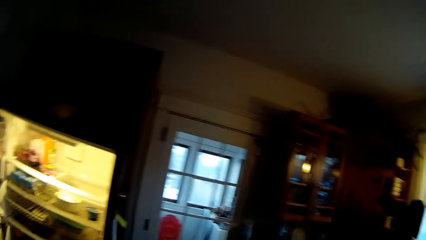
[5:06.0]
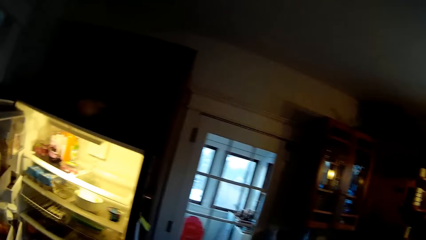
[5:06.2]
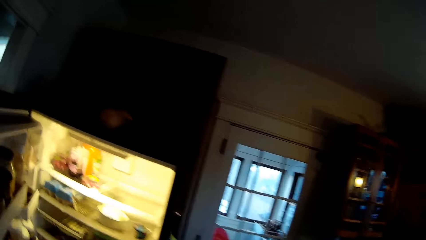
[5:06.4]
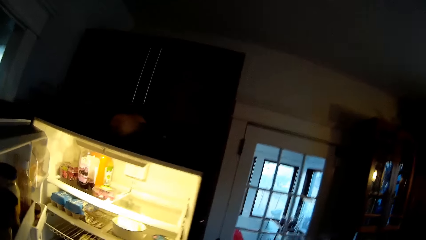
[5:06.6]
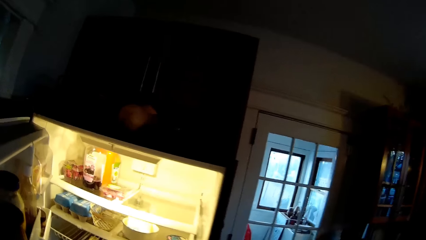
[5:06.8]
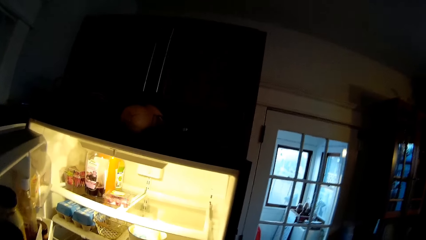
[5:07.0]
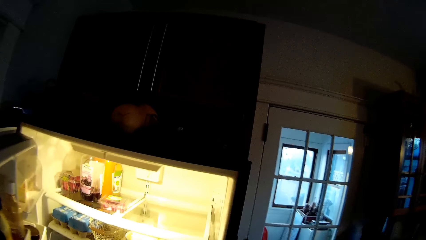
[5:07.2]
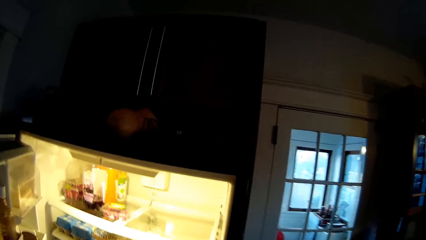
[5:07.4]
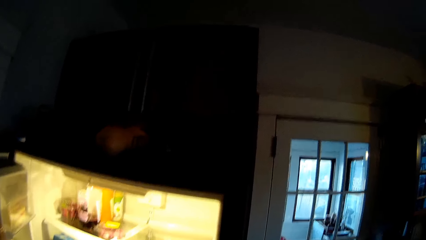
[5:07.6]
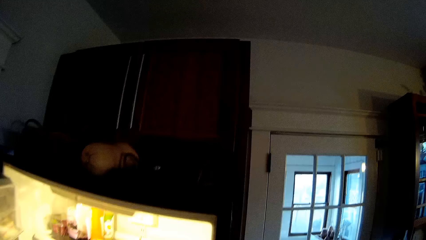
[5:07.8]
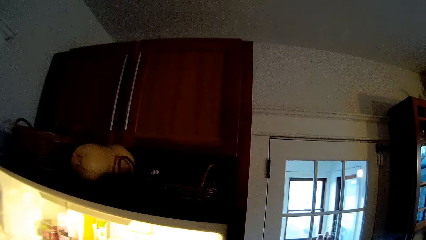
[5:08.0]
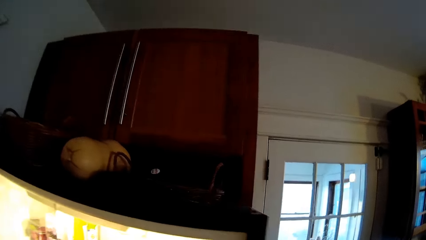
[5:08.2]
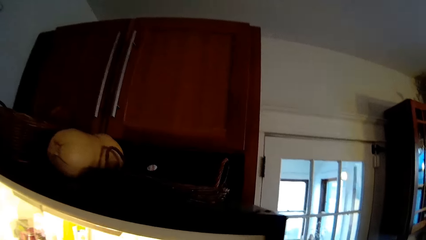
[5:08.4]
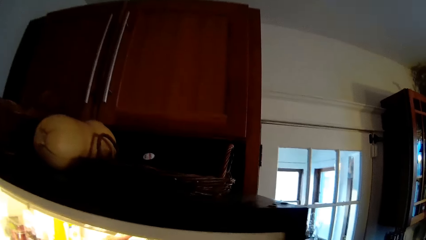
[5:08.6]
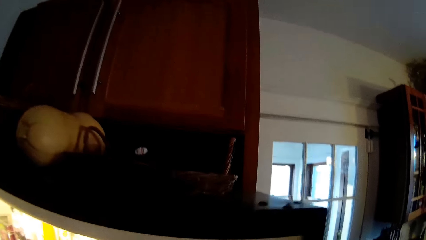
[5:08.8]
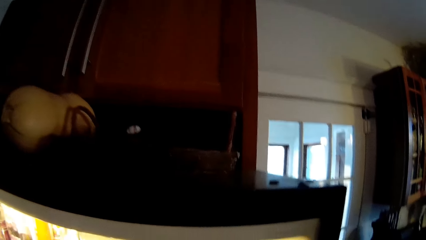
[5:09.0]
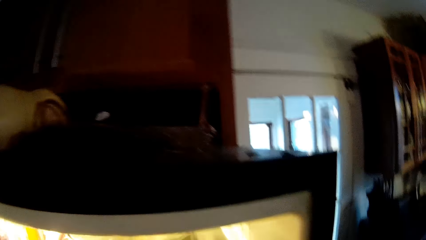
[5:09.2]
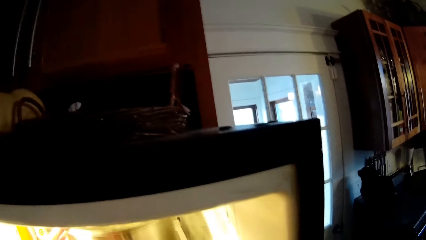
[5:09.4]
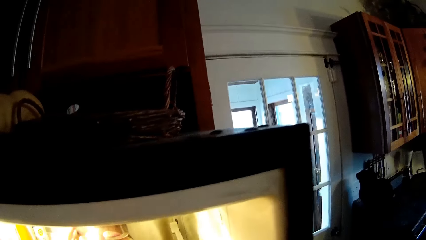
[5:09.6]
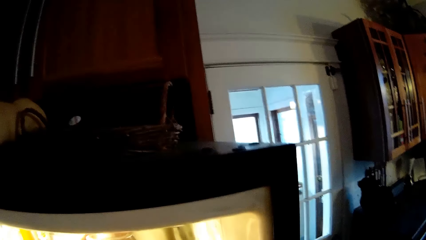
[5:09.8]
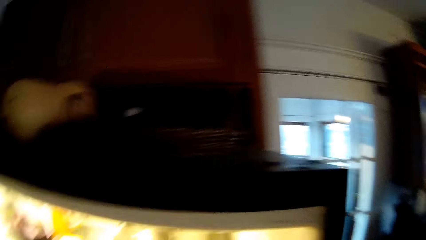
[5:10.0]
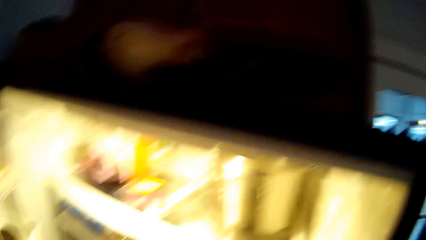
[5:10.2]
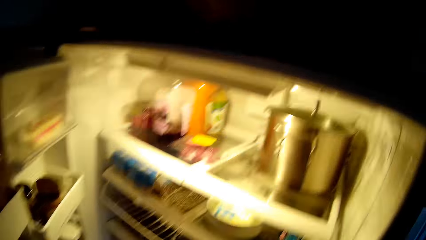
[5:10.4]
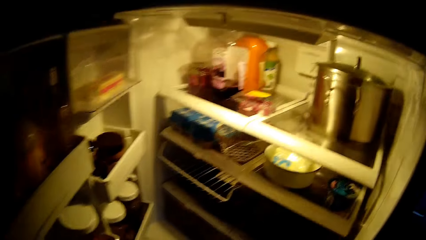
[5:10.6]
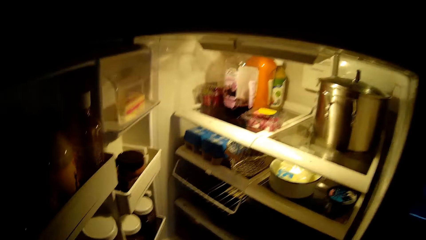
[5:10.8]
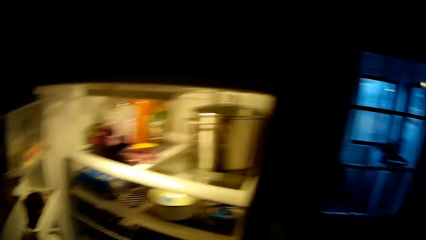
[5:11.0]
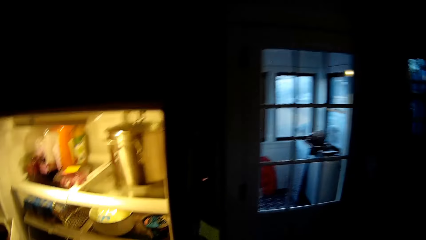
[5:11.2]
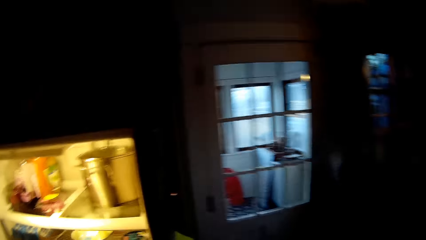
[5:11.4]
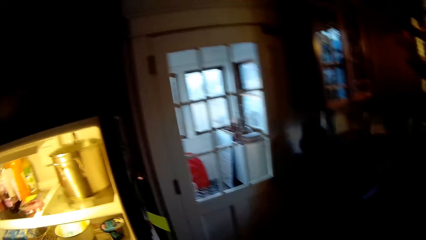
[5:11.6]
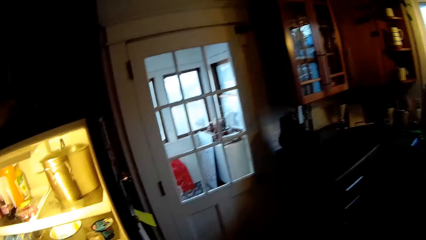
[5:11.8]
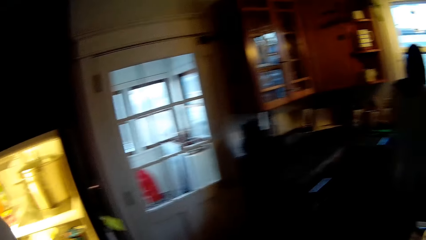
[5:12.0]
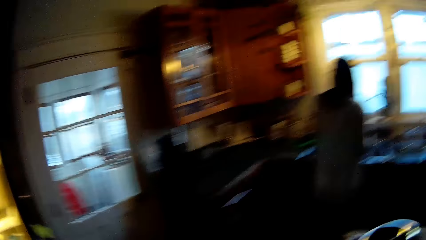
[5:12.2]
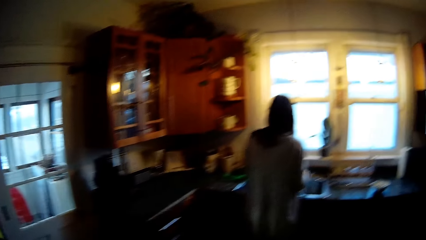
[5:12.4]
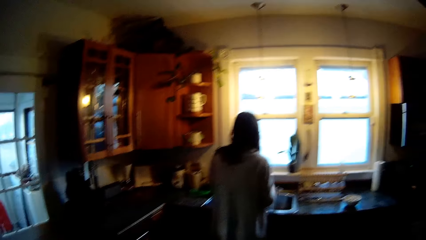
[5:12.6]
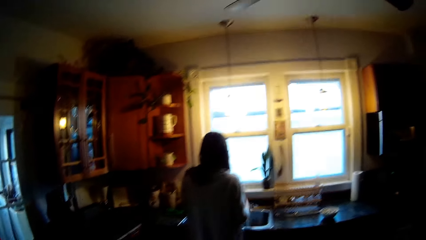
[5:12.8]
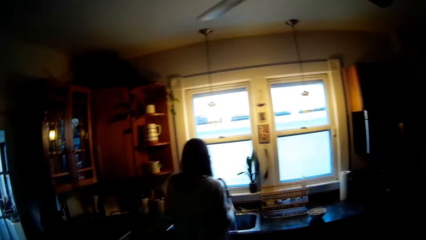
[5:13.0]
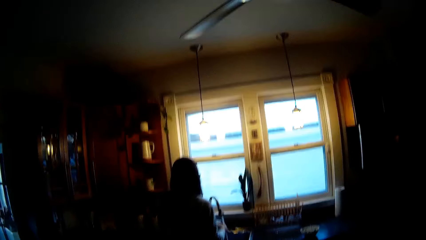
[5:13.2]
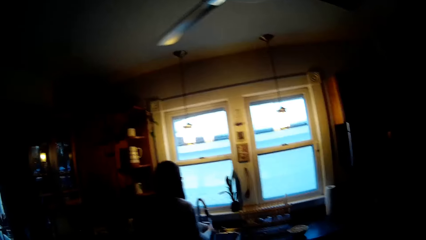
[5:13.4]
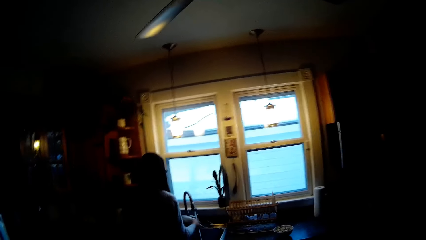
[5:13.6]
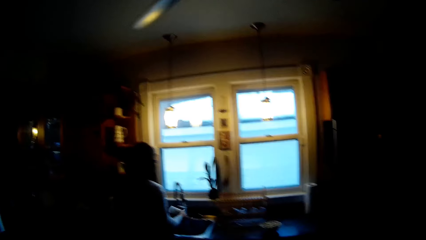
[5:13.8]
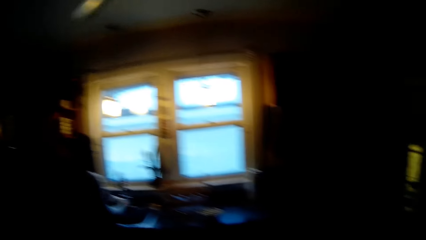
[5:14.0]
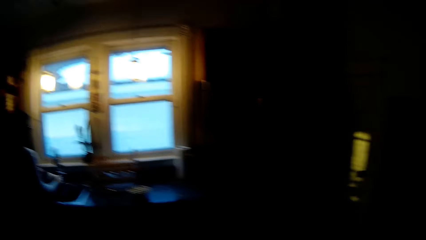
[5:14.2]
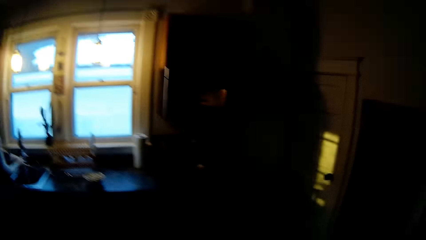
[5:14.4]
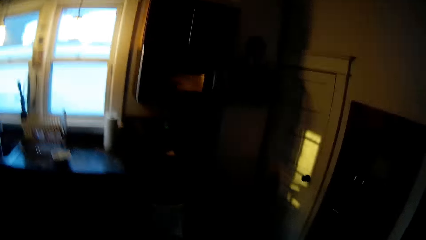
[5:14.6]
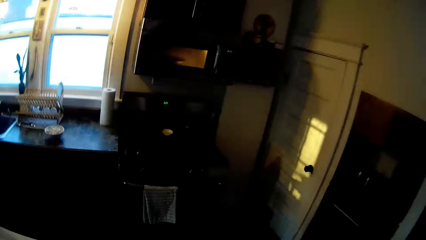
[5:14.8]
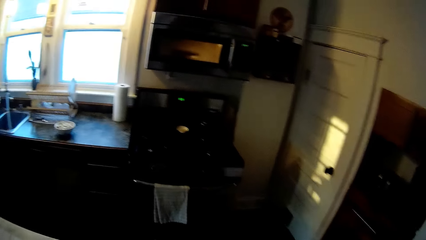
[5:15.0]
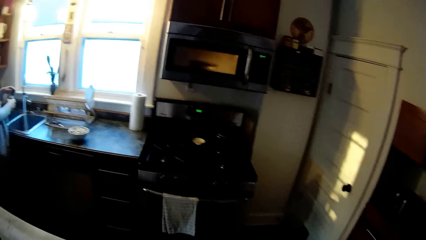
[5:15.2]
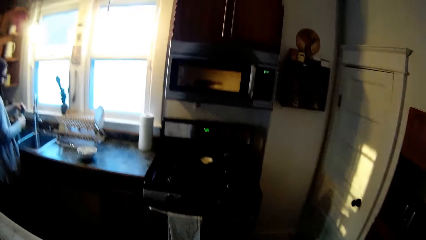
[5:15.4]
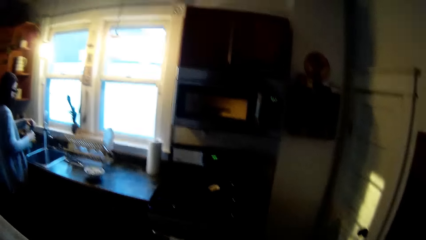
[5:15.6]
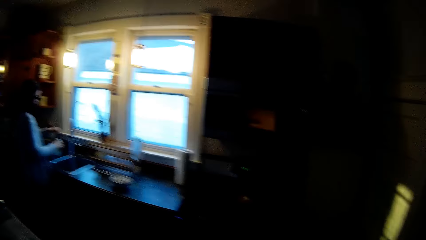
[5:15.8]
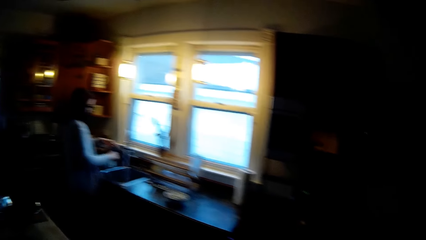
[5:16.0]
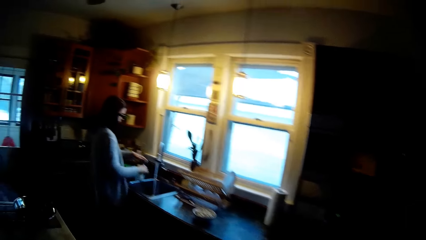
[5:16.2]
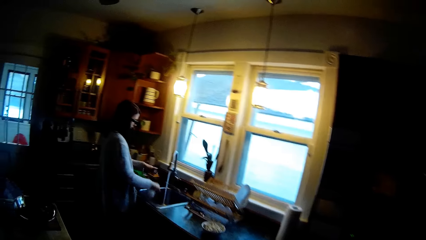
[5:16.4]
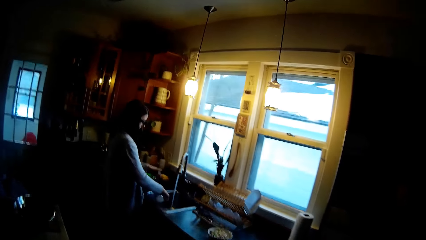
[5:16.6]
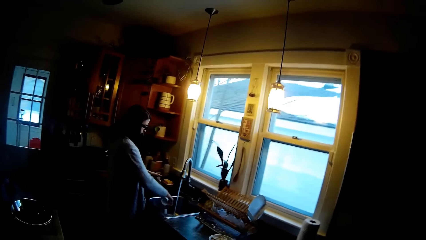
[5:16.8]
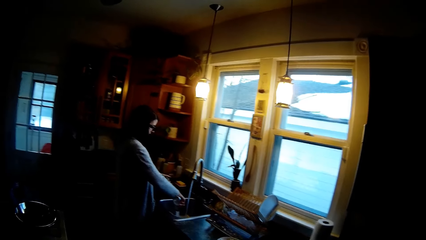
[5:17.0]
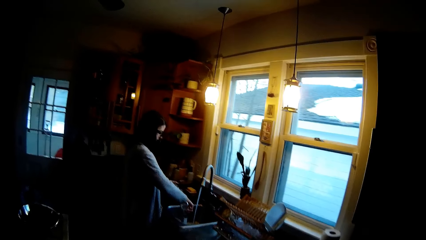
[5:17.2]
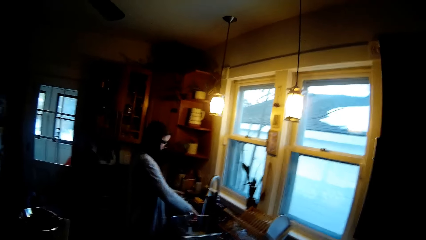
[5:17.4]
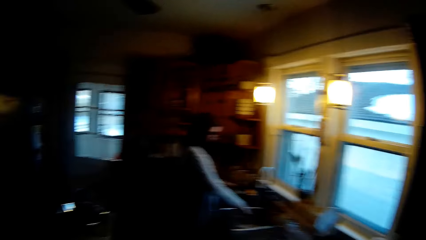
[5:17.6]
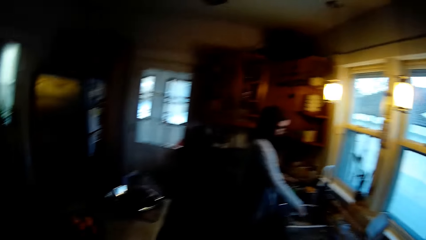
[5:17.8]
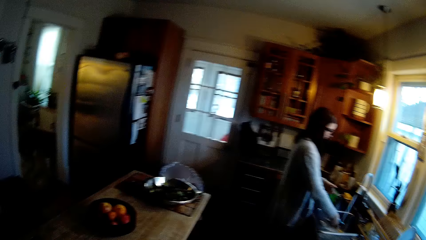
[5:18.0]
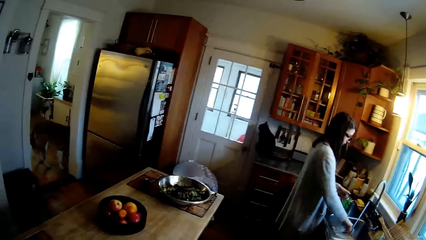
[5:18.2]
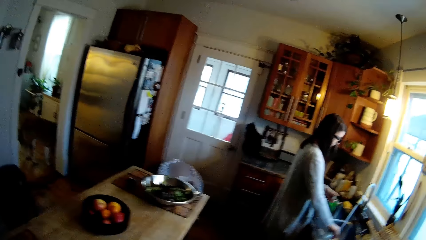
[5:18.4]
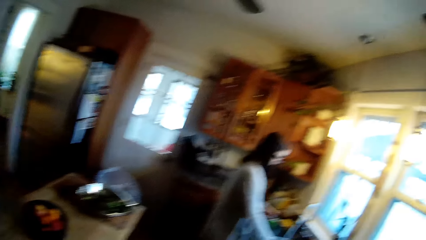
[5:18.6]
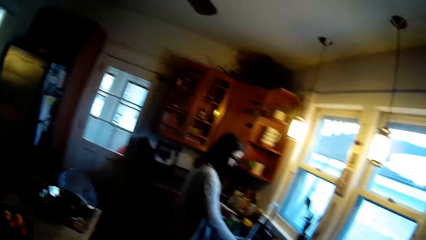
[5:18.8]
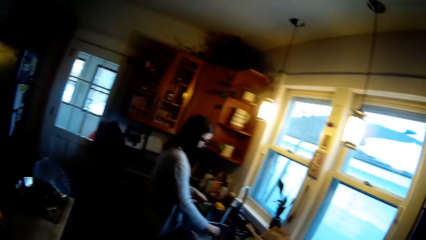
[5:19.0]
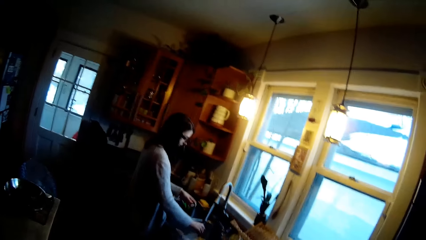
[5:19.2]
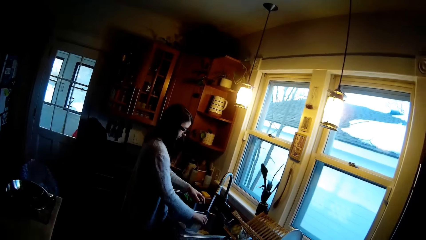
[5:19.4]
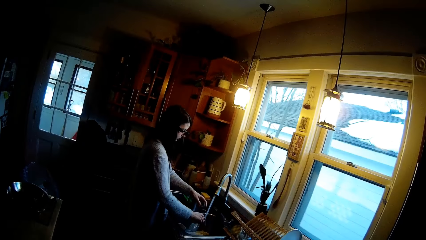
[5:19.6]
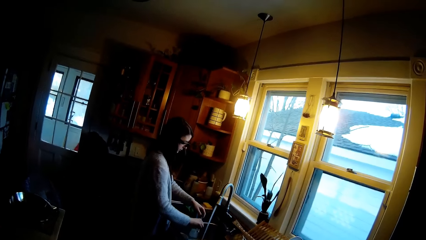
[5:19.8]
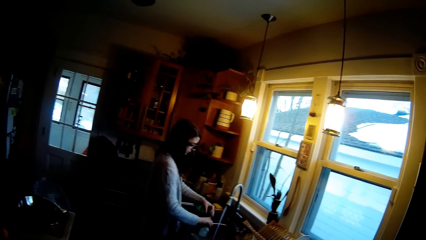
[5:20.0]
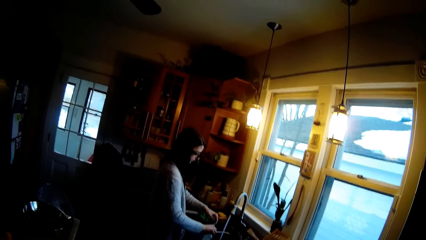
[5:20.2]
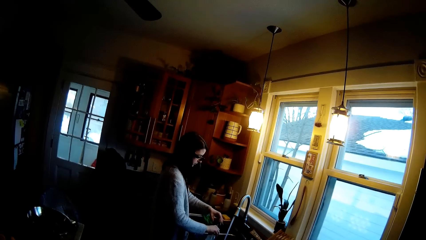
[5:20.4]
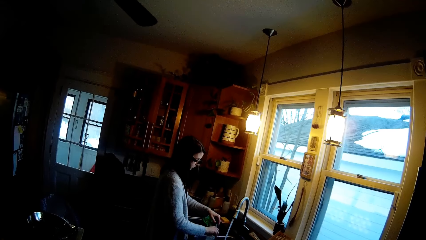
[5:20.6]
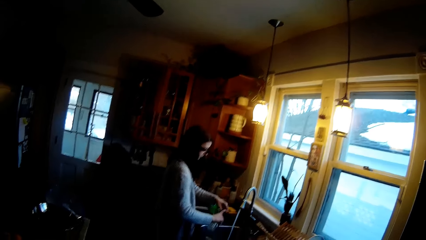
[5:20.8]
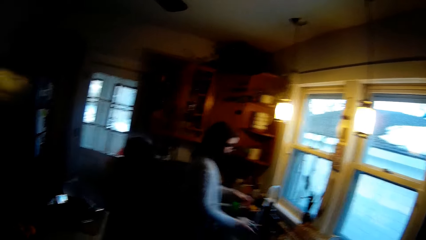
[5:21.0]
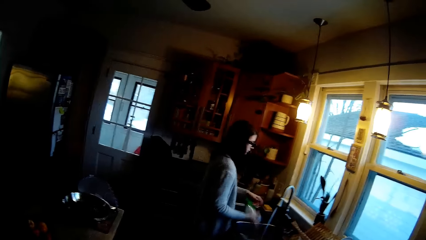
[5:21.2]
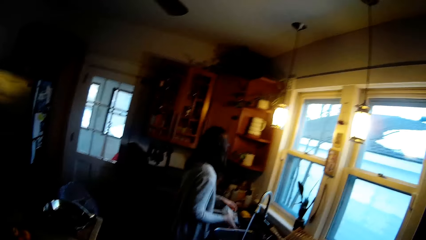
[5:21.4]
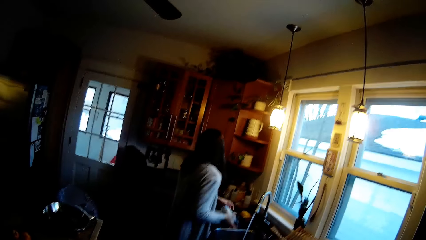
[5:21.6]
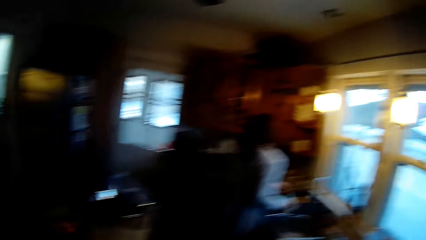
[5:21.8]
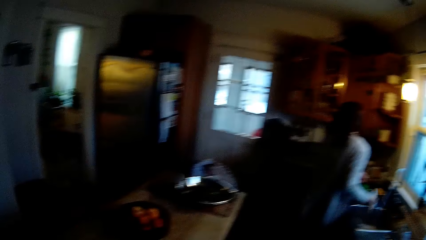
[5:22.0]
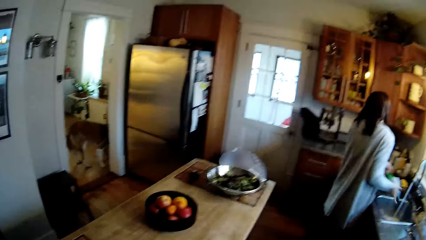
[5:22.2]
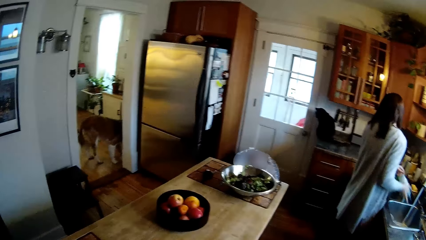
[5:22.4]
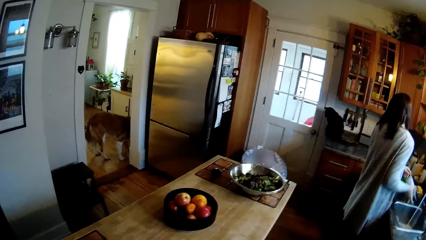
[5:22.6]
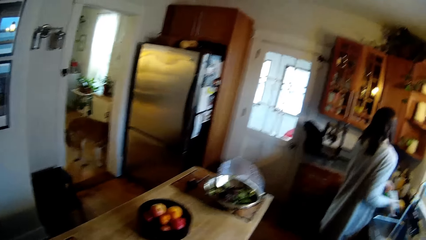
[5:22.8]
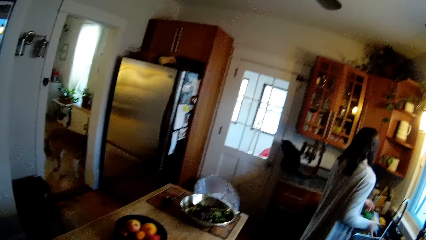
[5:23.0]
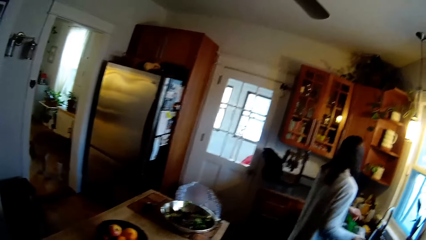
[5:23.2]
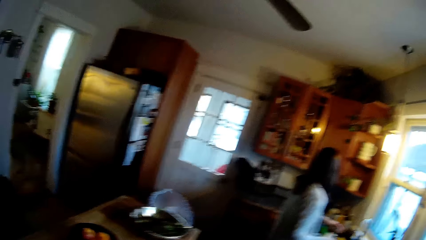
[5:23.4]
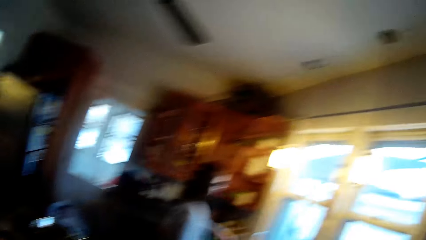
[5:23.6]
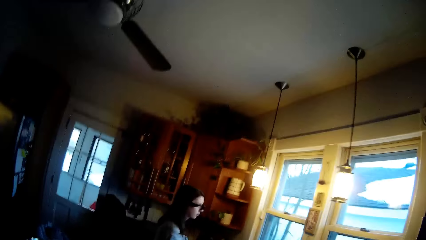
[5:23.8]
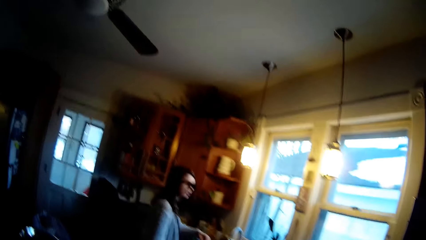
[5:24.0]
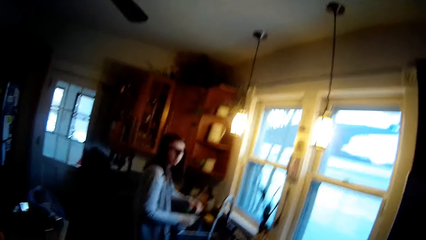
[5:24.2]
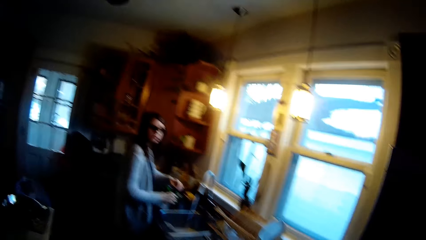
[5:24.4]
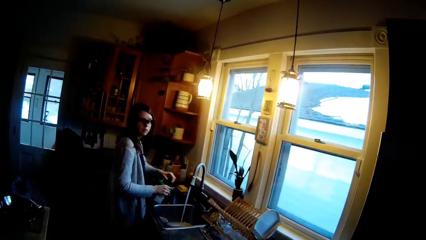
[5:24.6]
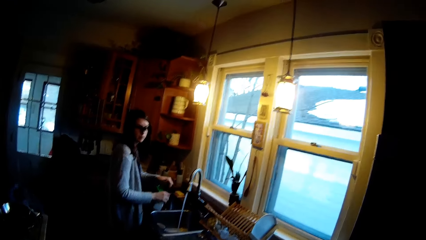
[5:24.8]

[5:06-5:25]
The camera wearer puts the pot in the rack in the fridge with his left hand. He interacts with a lady while he looks around. The lady washes a bottle with both hands.
